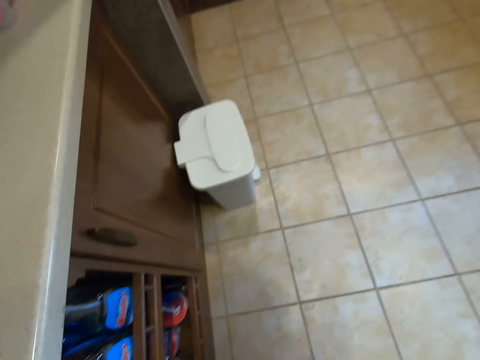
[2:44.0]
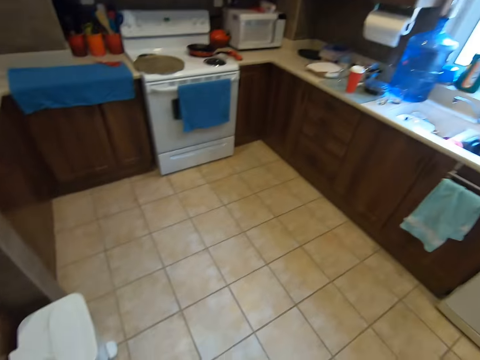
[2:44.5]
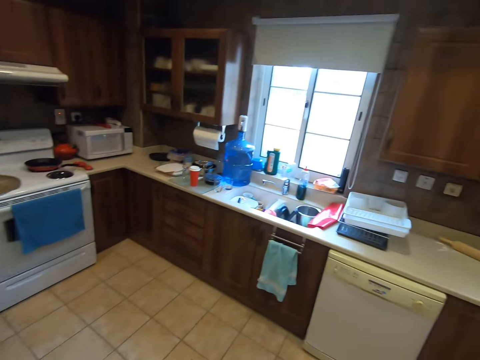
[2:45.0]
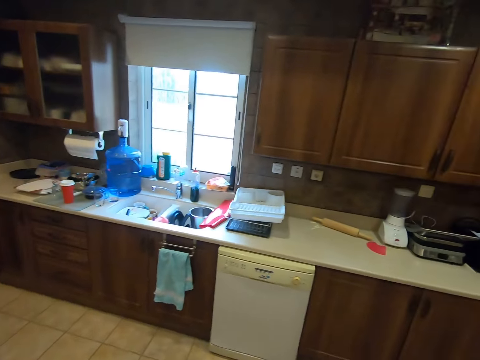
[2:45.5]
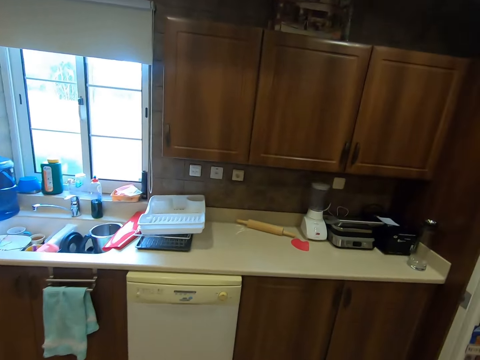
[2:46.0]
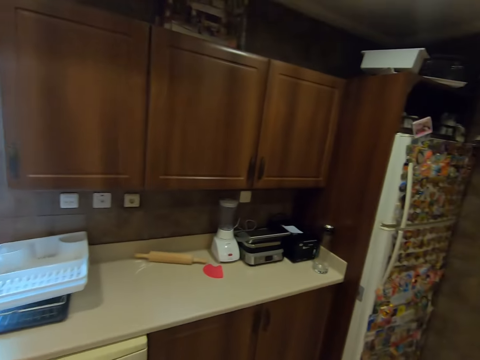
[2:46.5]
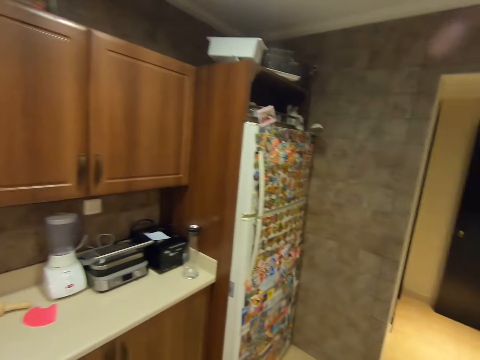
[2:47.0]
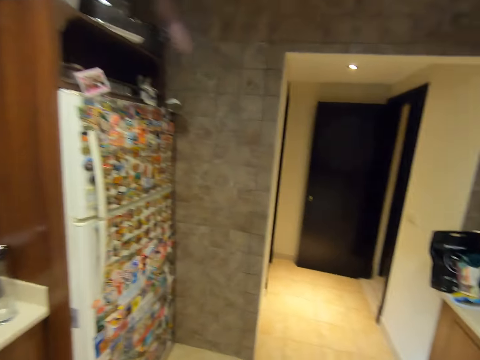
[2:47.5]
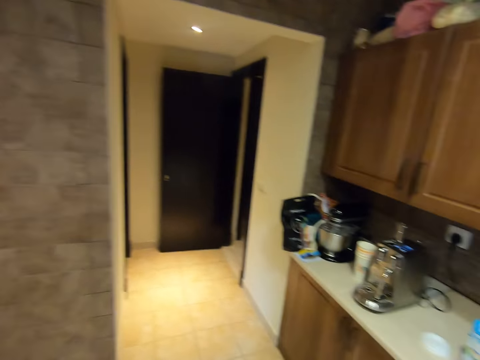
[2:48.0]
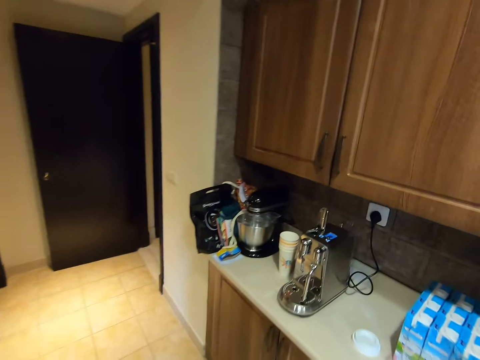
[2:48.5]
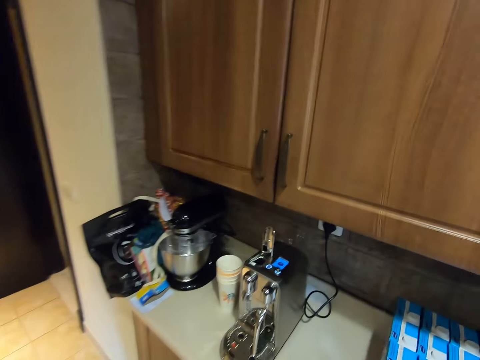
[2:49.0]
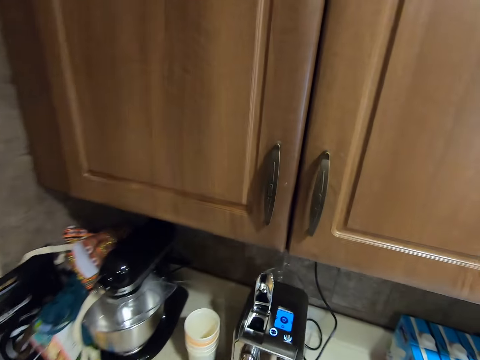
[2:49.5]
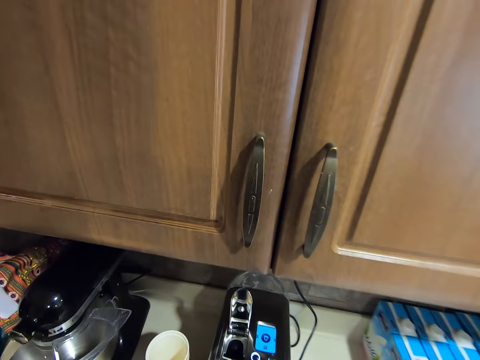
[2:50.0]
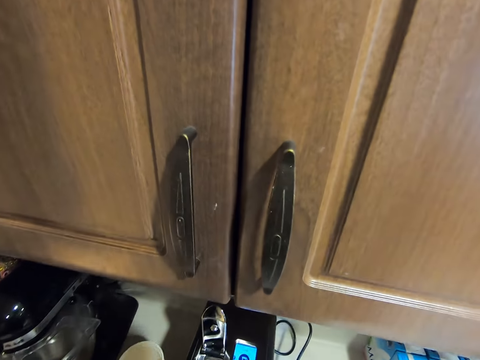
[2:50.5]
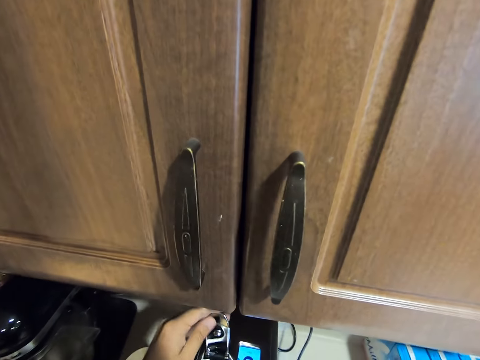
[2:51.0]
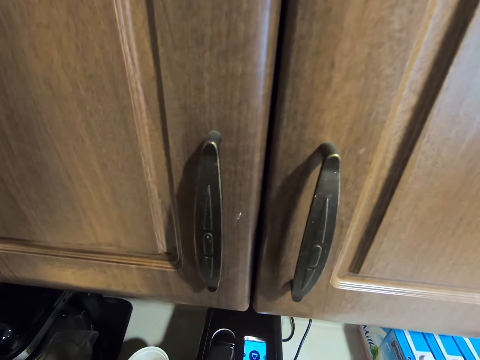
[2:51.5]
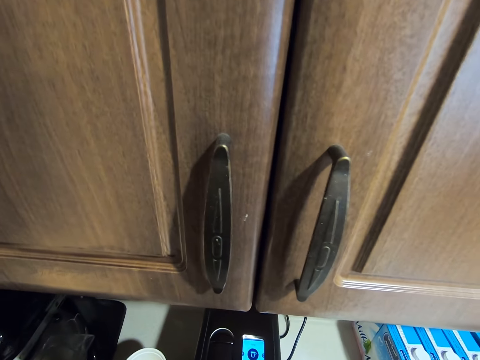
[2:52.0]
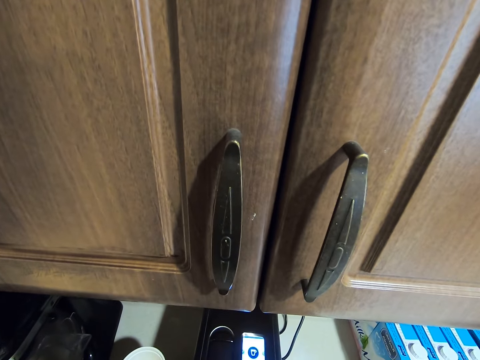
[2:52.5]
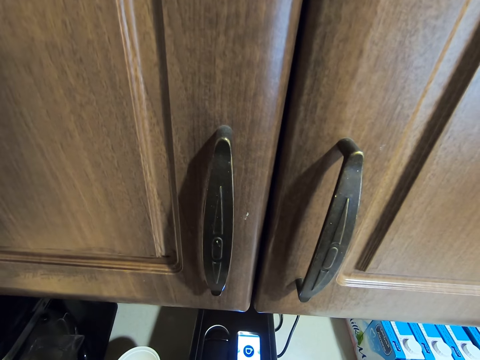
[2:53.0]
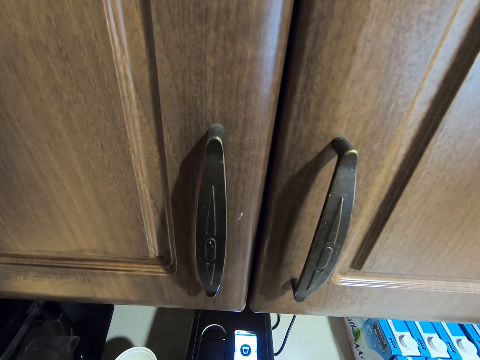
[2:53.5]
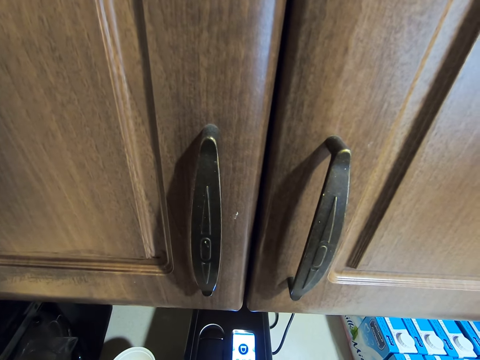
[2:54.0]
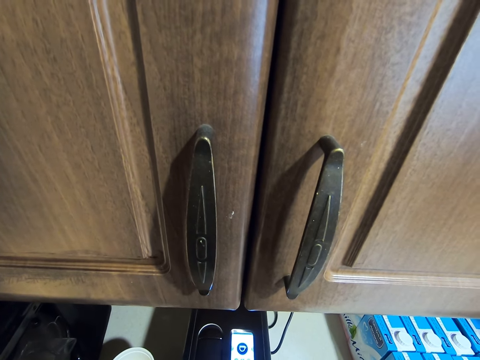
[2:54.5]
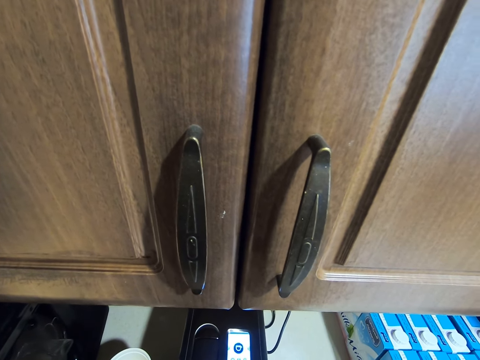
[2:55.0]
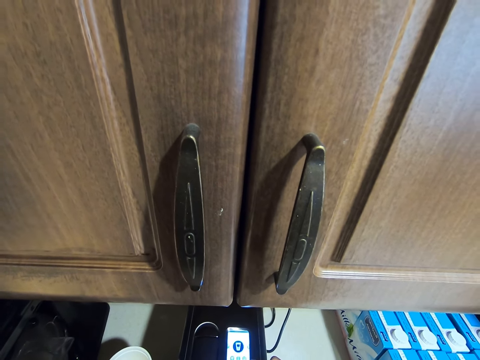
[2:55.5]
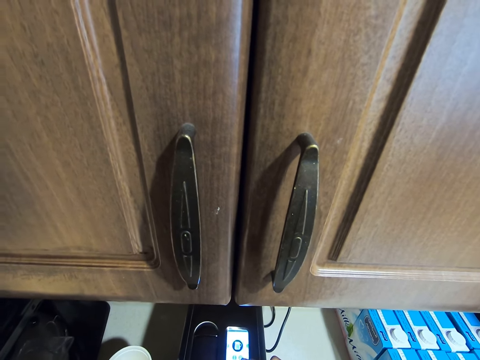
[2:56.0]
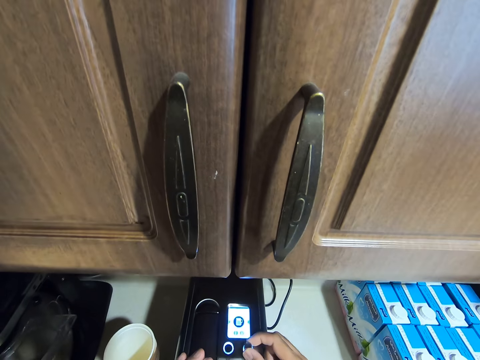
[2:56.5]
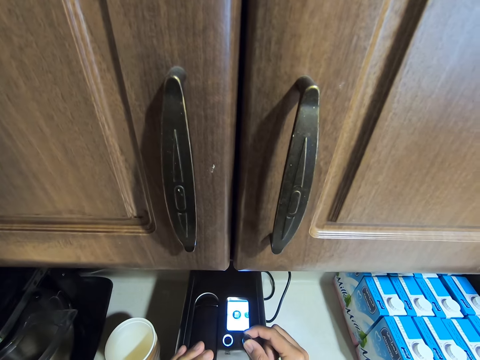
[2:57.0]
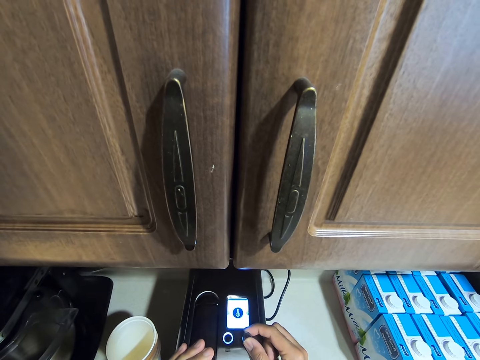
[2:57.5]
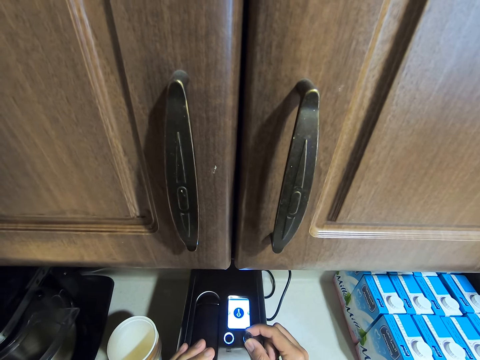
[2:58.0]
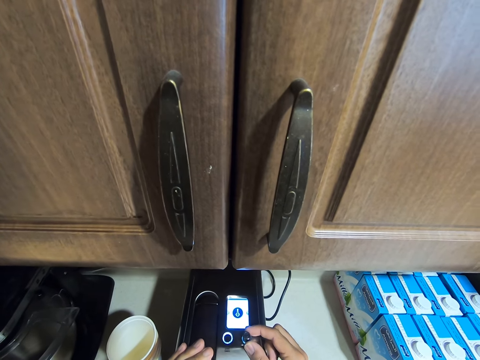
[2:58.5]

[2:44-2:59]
The camera wearer turns around. They walk to the coffee maker. They shut the lid on the coffee maker. They set up the coffee maker. They operate the coffee maker.

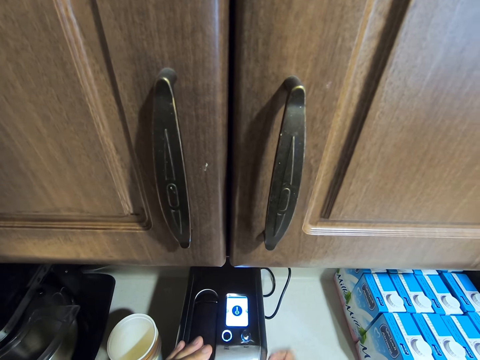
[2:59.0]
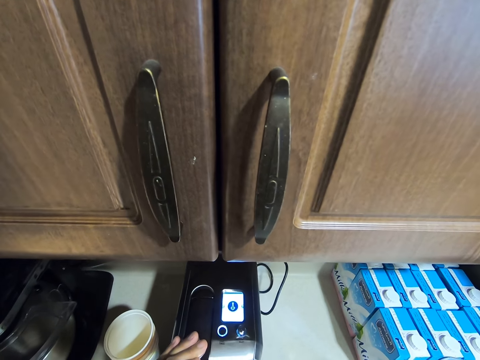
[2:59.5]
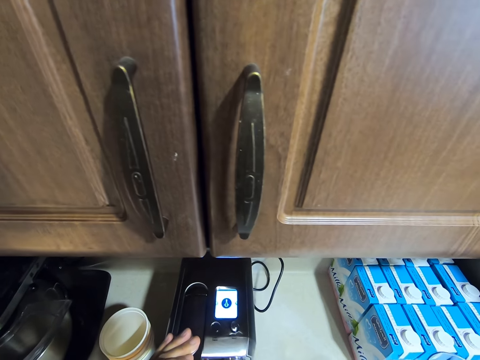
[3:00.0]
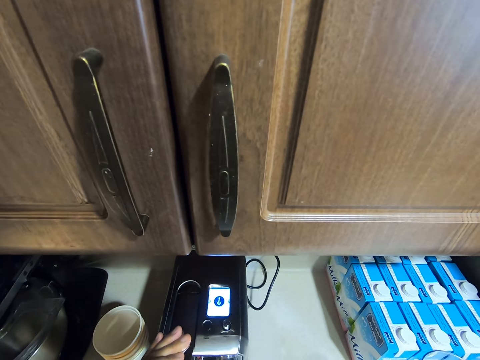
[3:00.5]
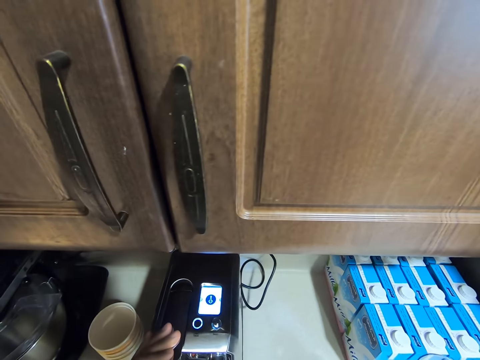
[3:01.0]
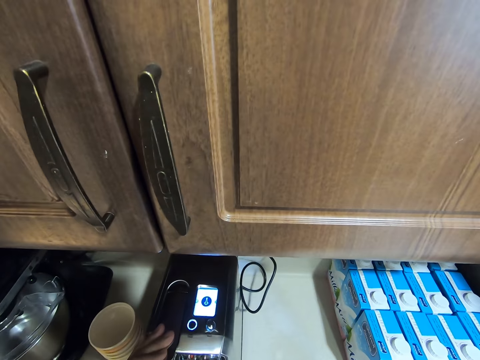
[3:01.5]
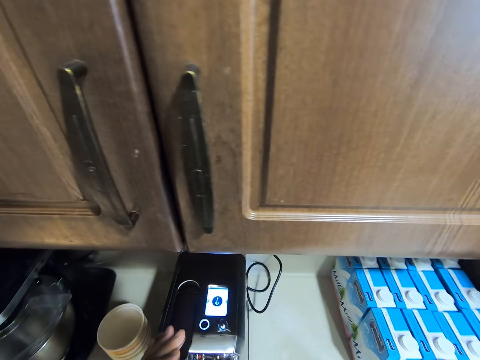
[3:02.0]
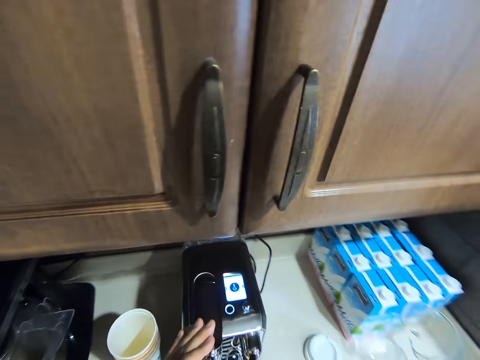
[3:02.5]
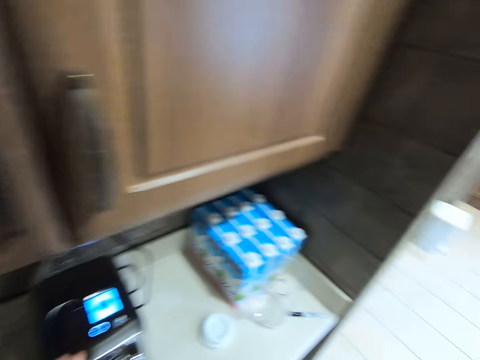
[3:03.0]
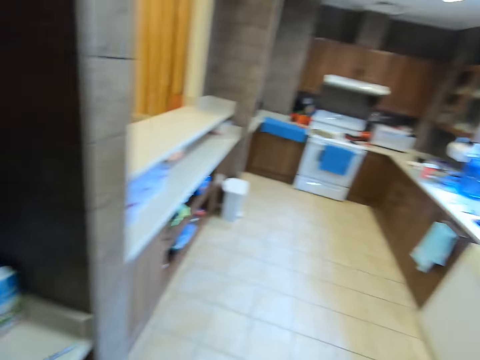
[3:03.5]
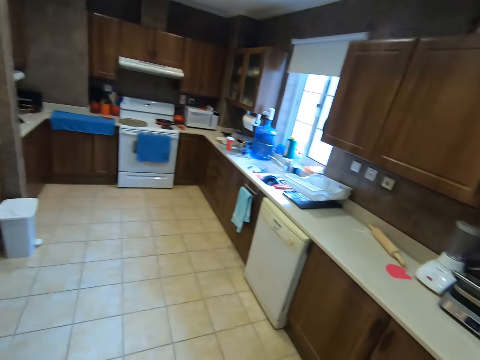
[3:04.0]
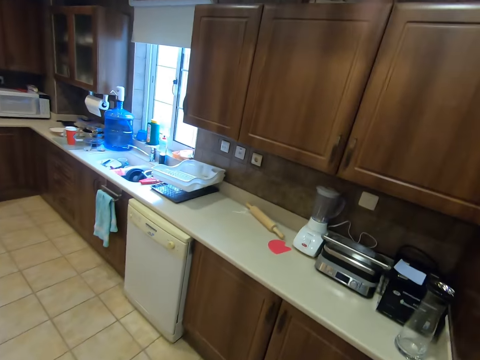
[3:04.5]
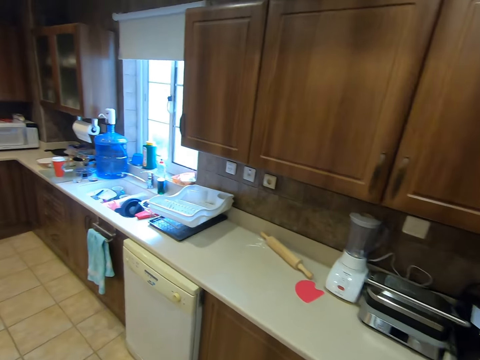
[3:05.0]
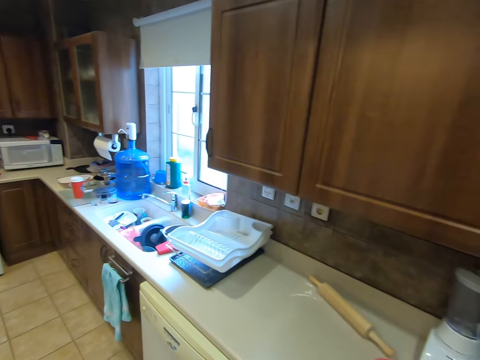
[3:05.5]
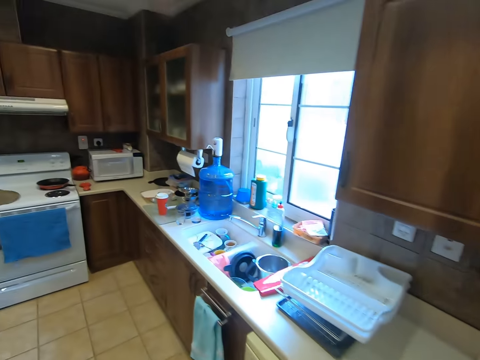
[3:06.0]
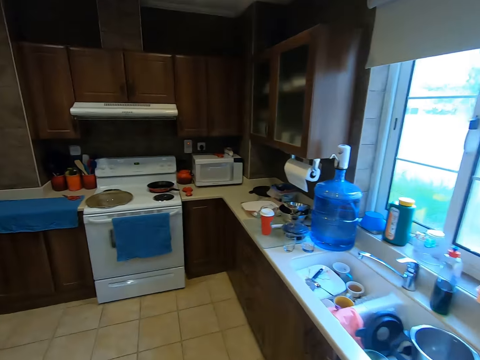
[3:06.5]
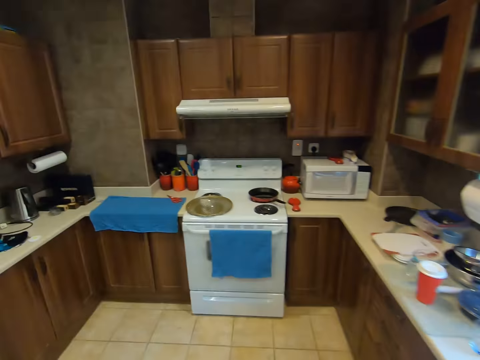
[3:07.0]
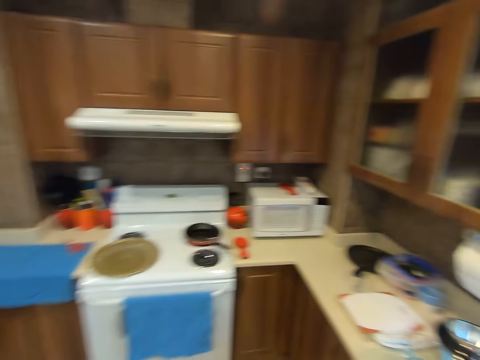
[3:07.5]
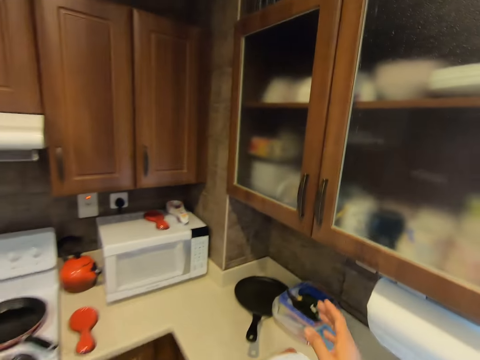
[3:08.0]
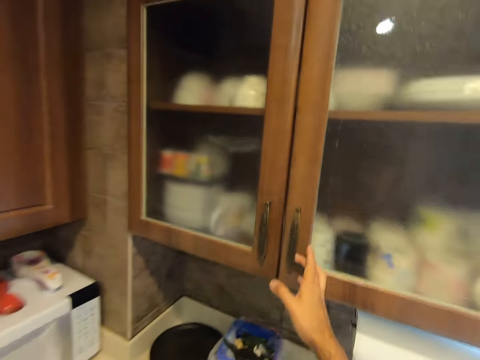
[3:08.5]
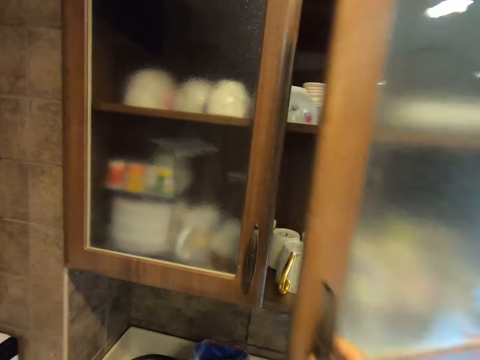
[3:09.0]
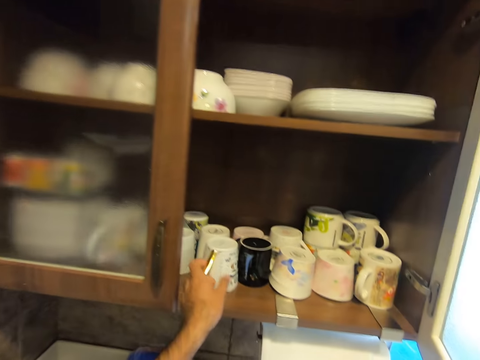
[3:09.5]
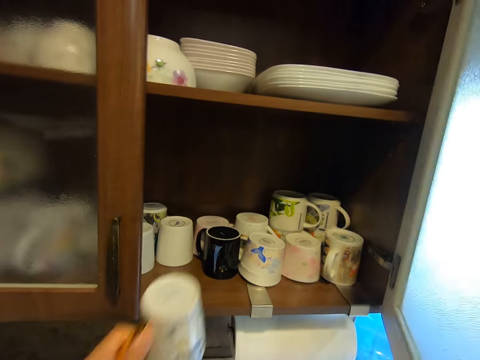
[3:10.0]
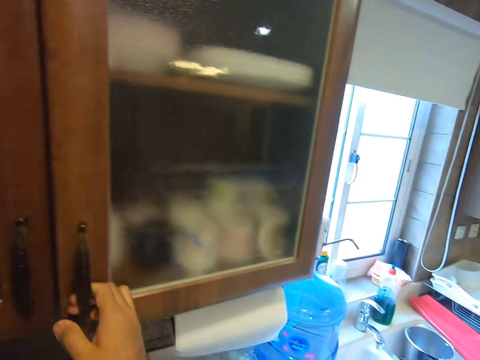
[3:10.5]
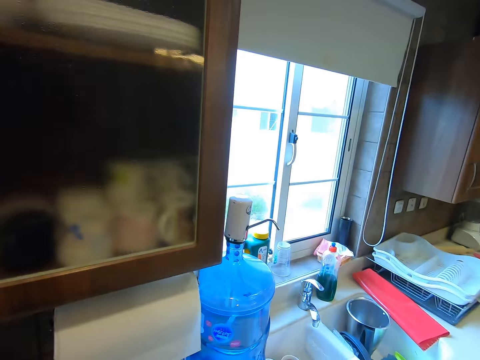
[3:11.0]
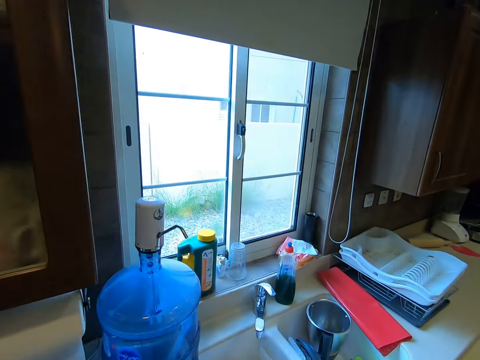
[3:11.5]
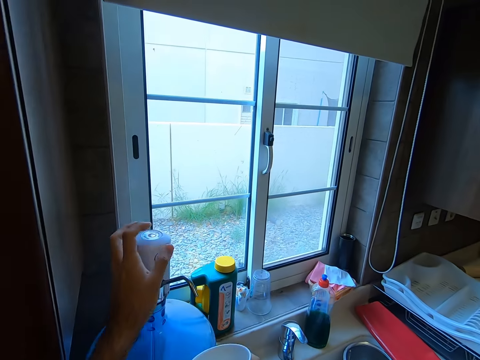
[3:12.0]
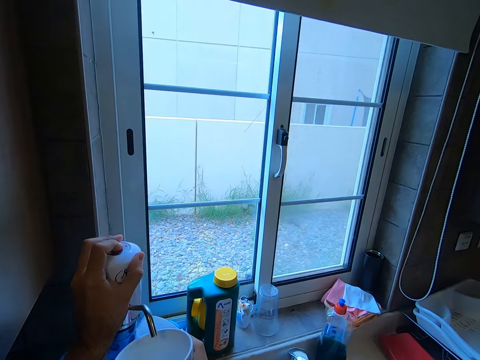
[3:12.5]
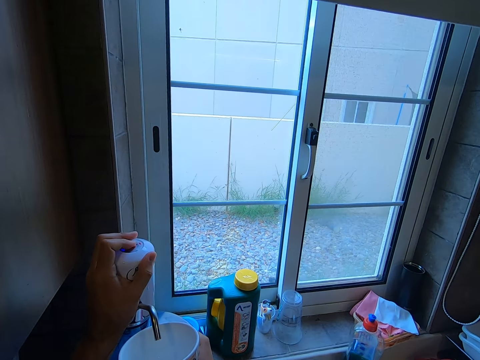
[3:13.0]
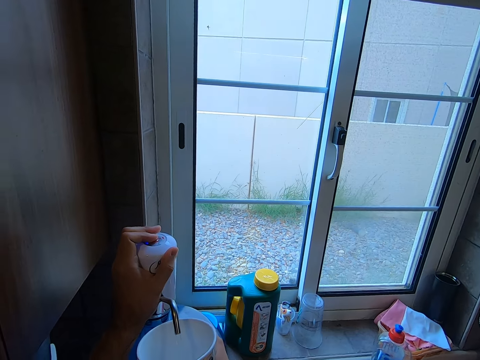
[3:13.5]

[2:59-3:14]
The camera wearer turns around. They walk towards a cabinet. They open the cabinet. They take a mug from the cabinet. They close the cabinet. They walk towards a water dispenser. They turn on the water dispenser. They dispense water into the mug.
